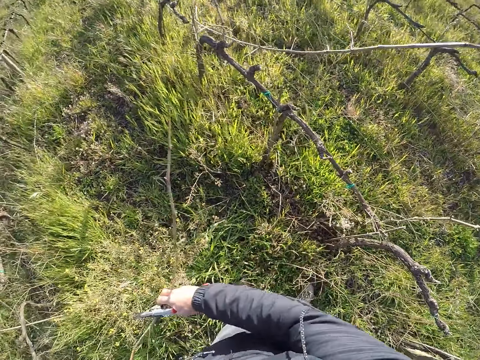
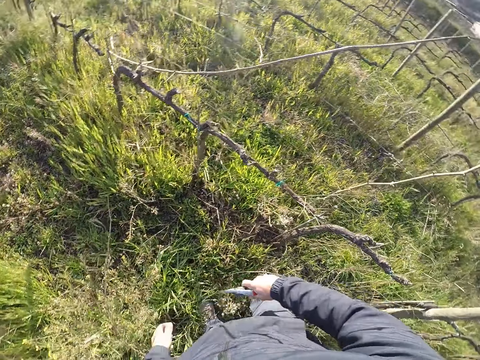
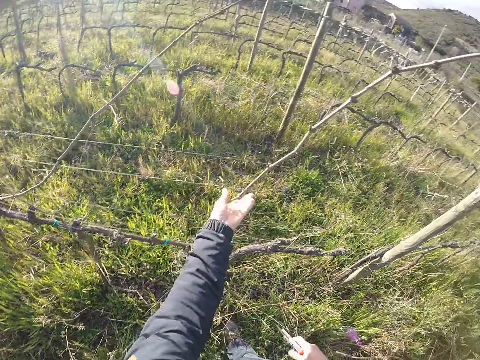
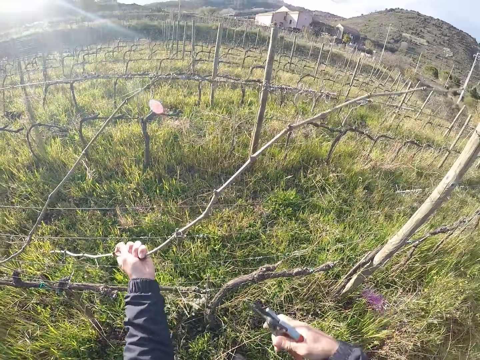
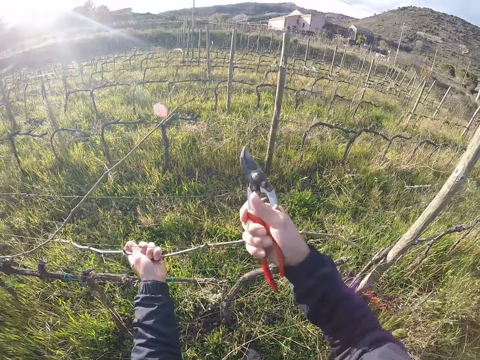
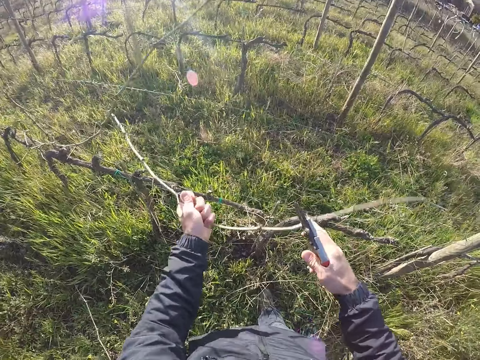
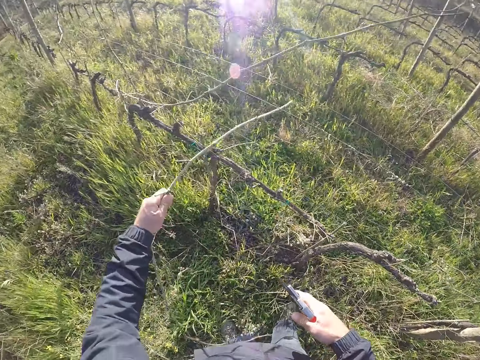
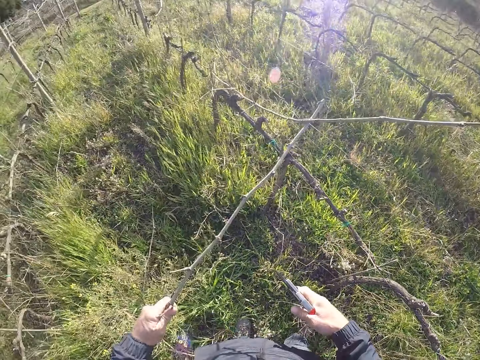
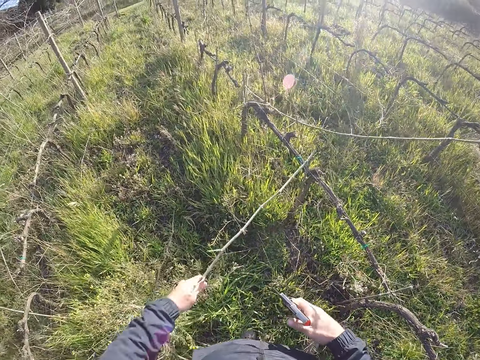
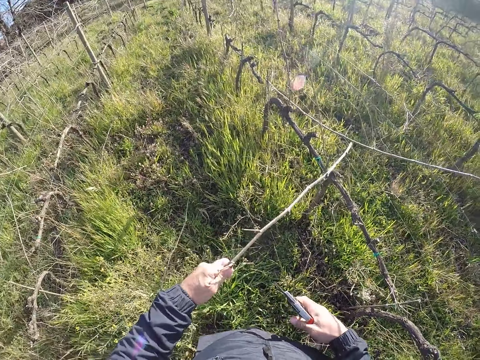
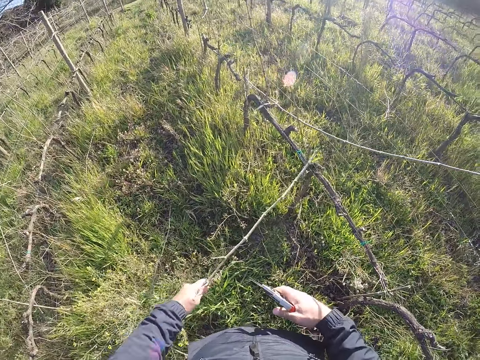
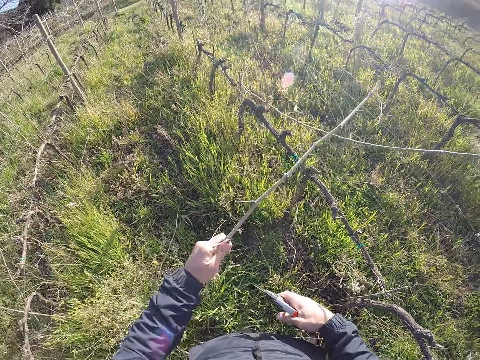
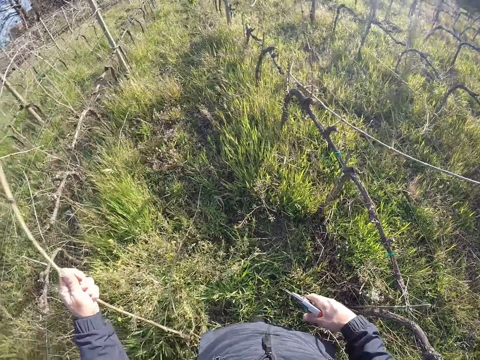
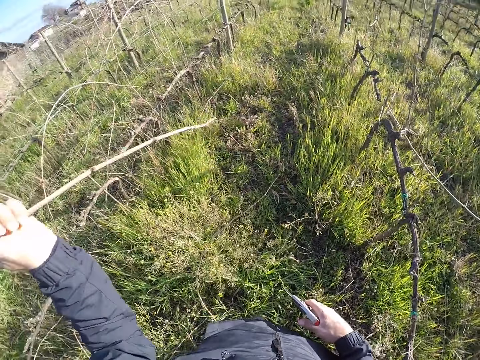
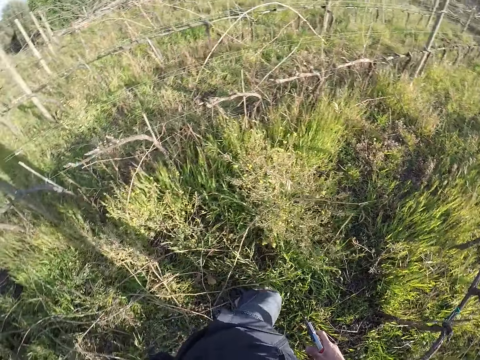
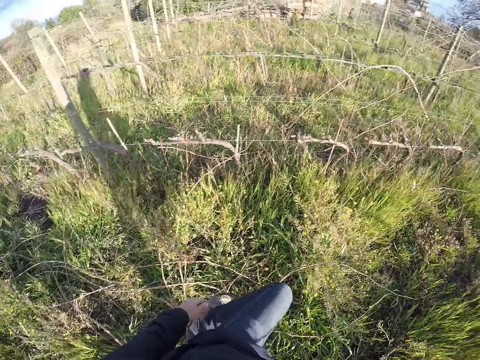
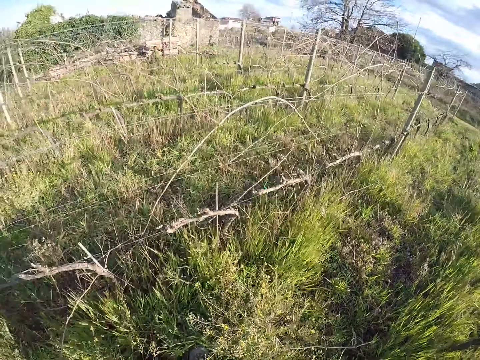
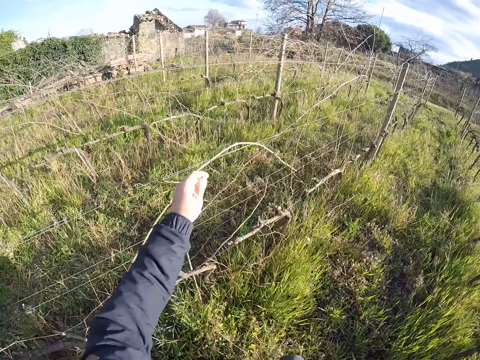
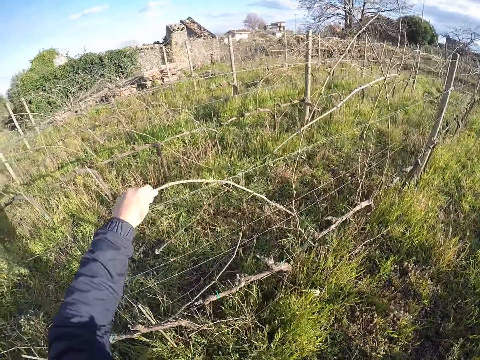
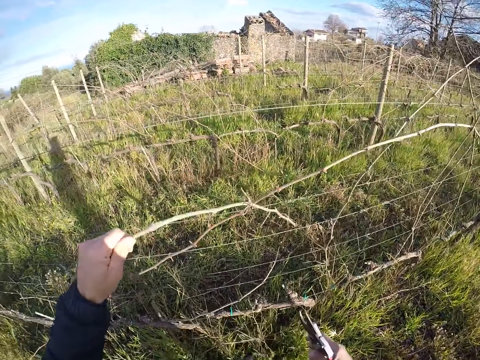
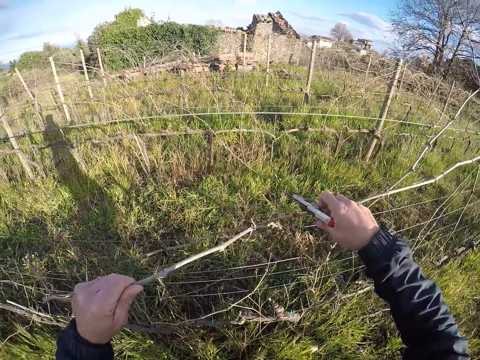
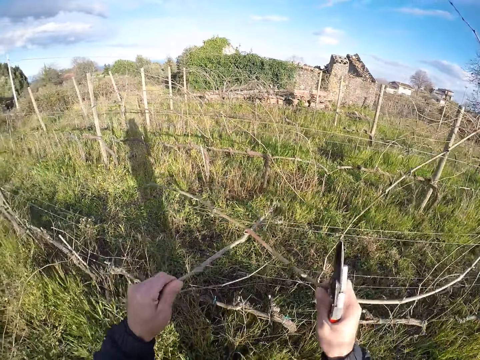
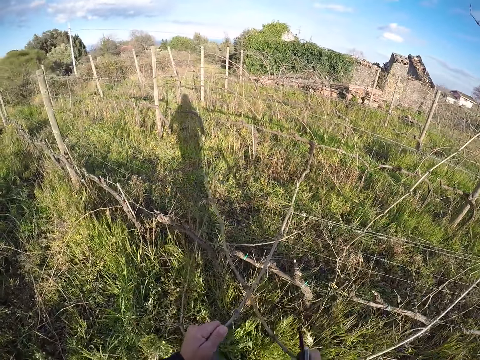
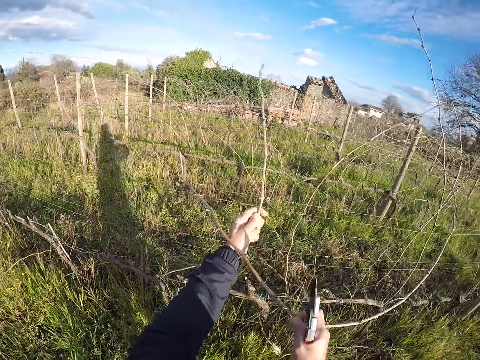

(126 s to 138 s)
The camera wearer pulls the stick from the barbed wire with both hands. He drops the stick in his hands on the ground. He holds a stick on the barbed wire with his left hand. He picks a dry branch on the fence. He cuts the stick in his left hand with the secateurs in his right hand. He pulls the stick from the barbed wire with his left hand. He drops the stick in his left hand on the ground. He pulls a stick from the barbed wire with his left hand. He pulls a stick from the barbed wire with his right hand.

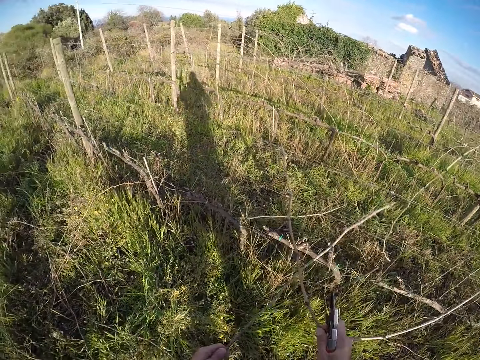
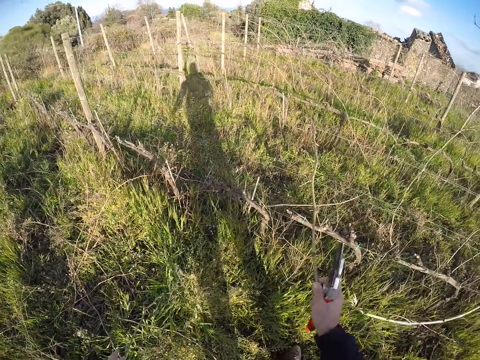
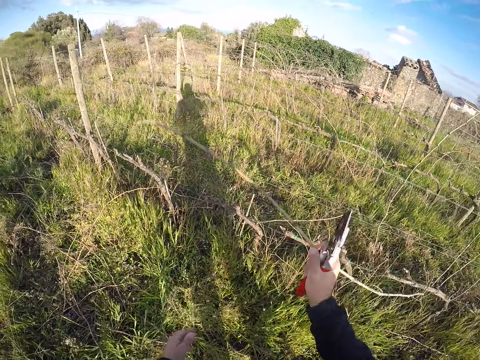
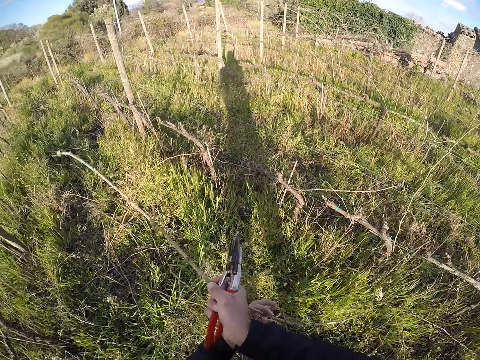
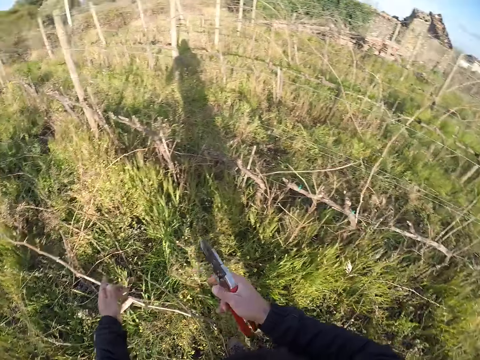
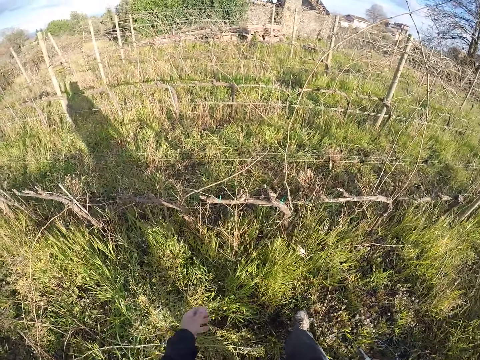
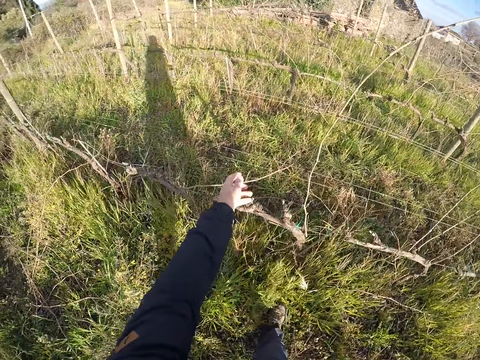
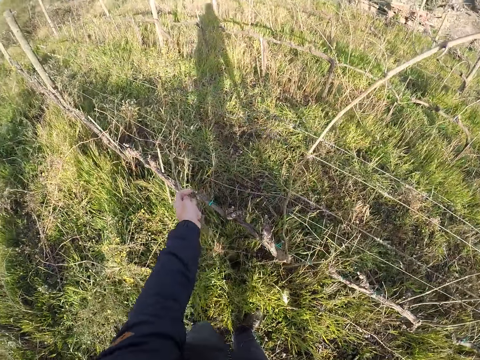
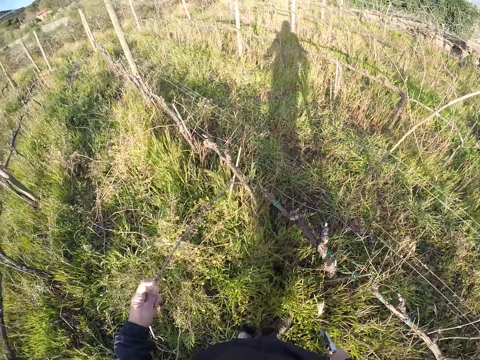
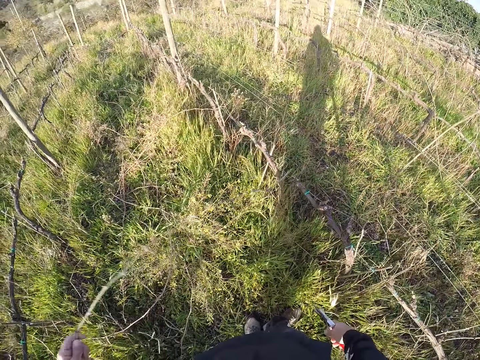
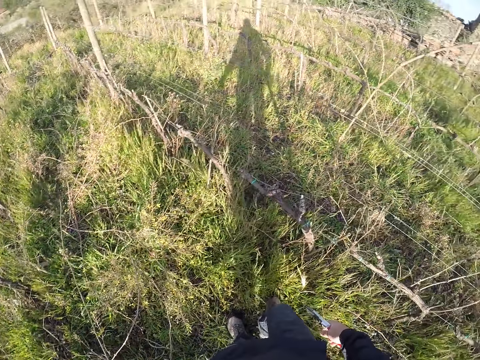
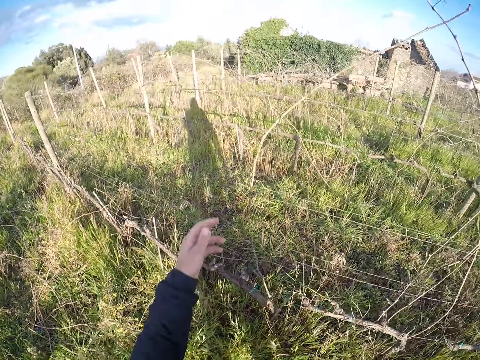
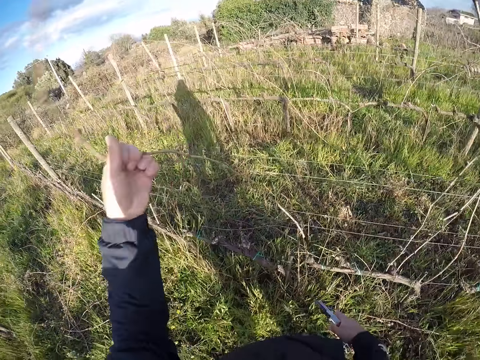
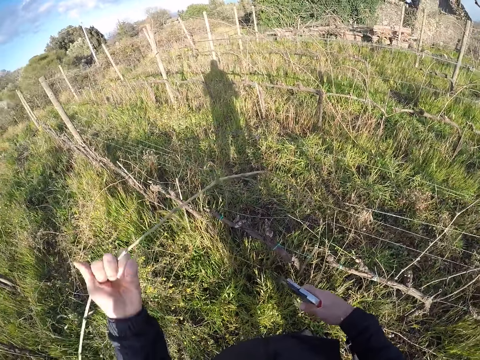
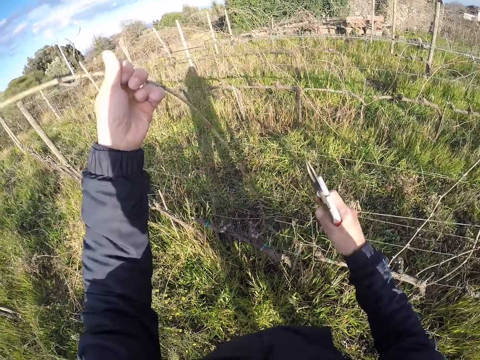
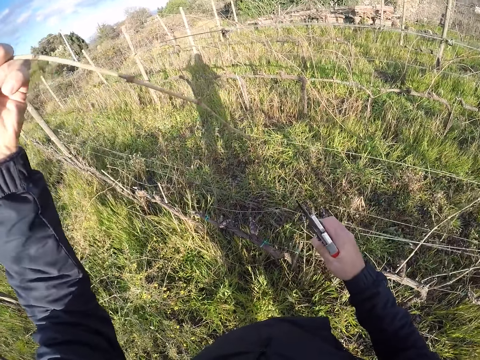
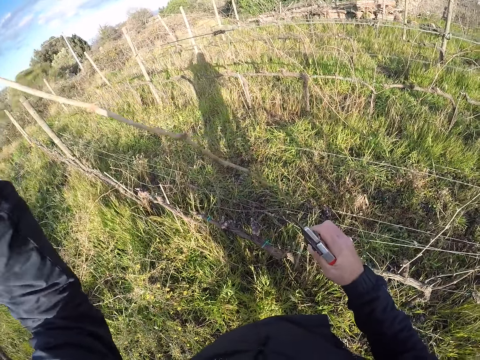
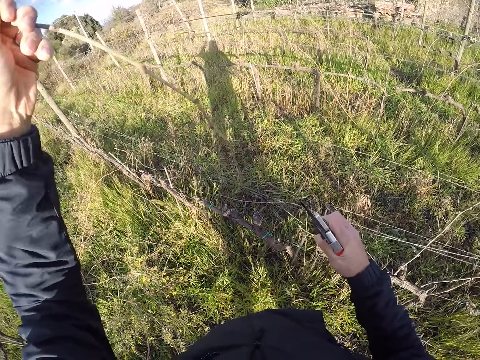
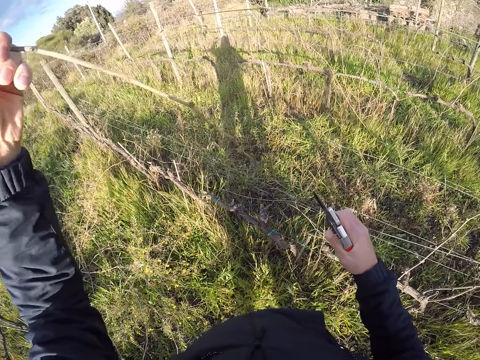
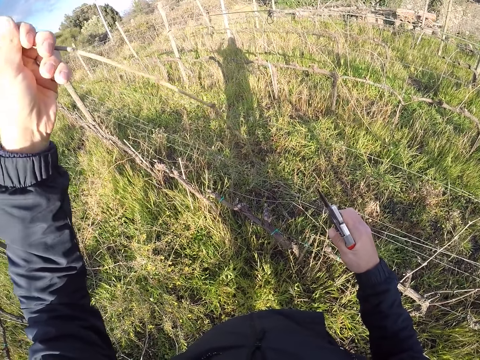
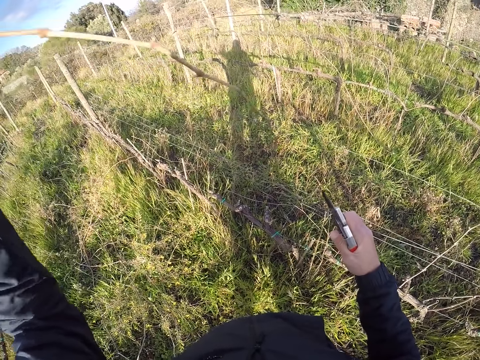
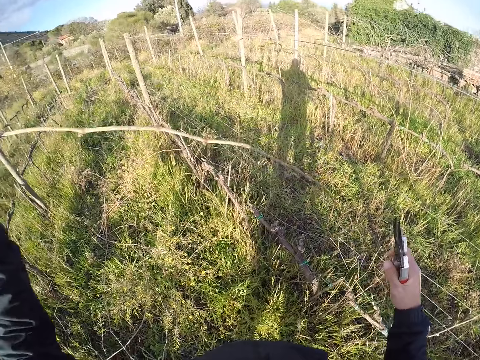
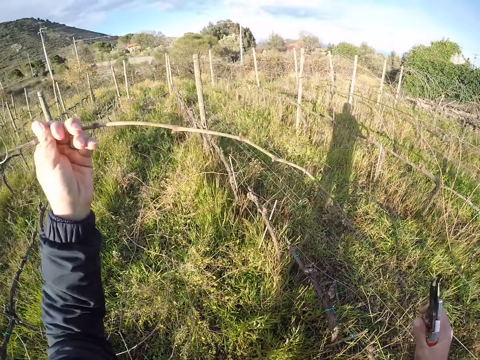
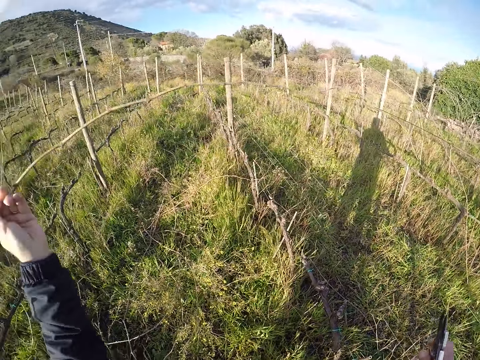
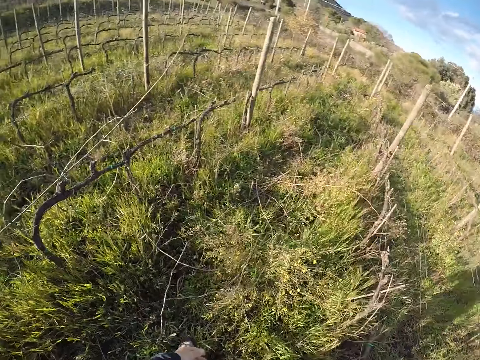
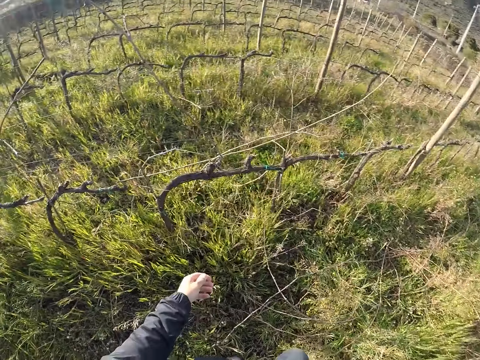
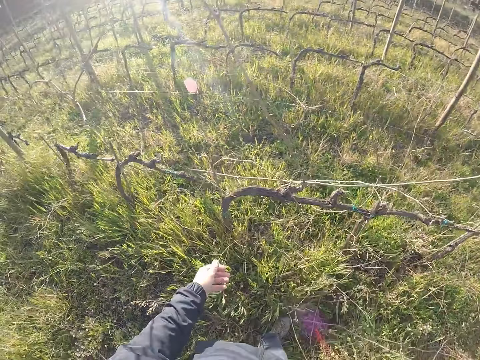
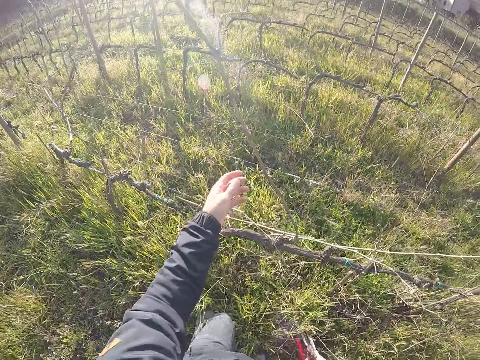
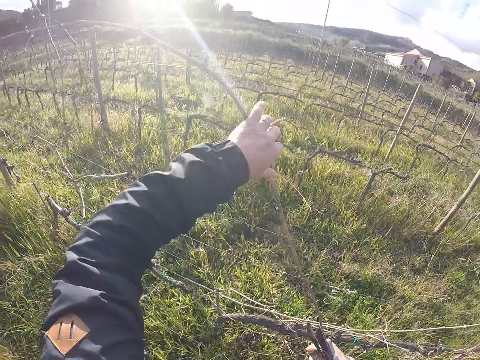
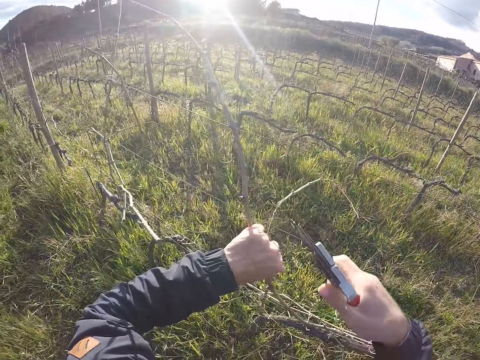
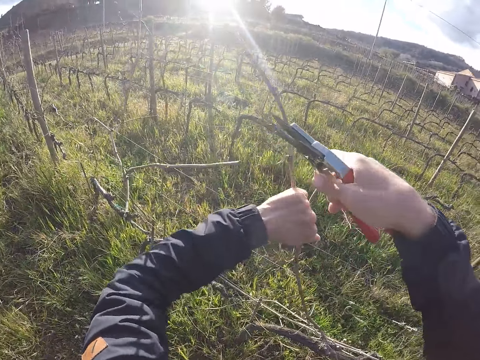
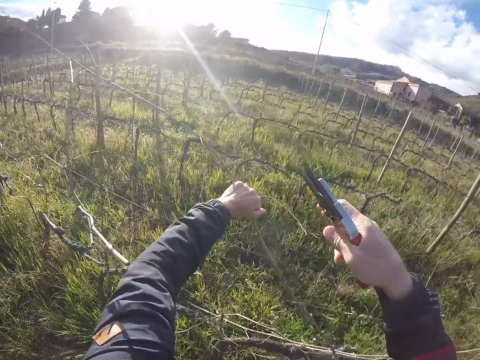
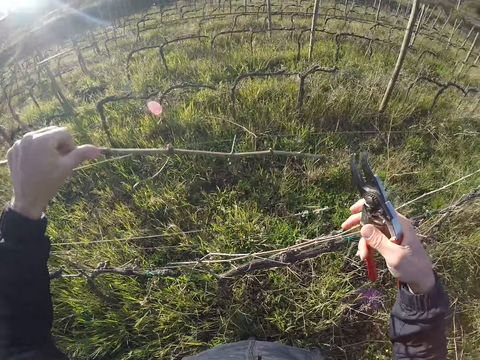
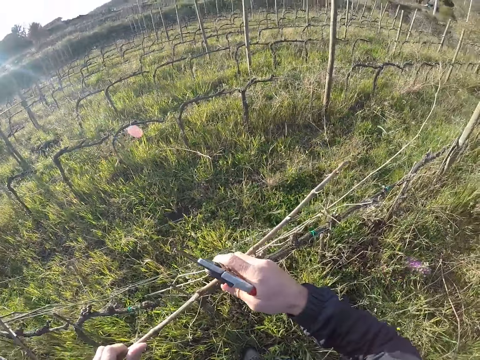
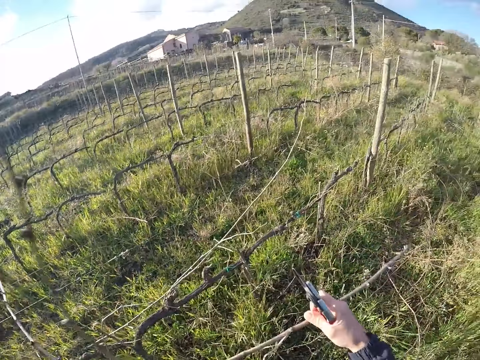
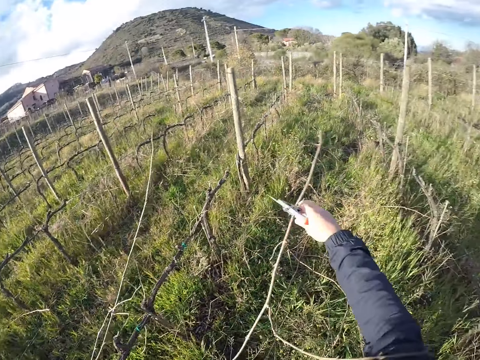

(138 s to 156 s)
The camera wearer puts a dry branch on the ground. He passes the stick in his right hand to his left hand. He picks a dry branch on the fence. He drops the sticks in his left hand on the ground. He pulls a stick from the barbed wire with his left hand. He drops the stick in his left hand on the ground. He pulls a stick from the barbed wire with his left hand. He holds the barbed wire with his right hand. He drops the stick in his left hand on the ground. He turns around. He holds a stick on the barbed wire with his left hand. He picks a dry branch on the fence. He cuts the stick from the barbed wire with the secateurs in his right hand. He holds the stick with both hands.
